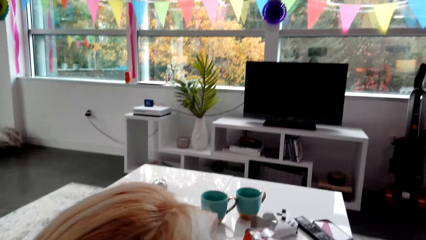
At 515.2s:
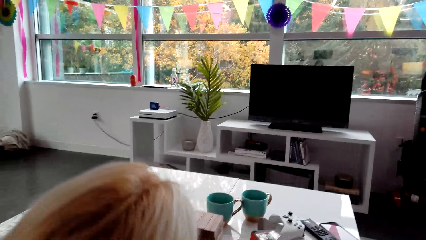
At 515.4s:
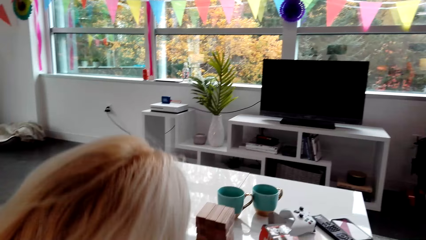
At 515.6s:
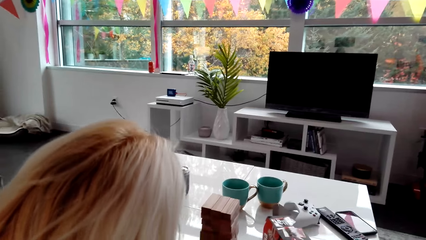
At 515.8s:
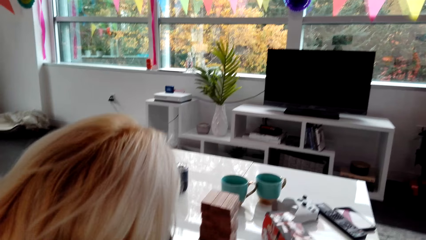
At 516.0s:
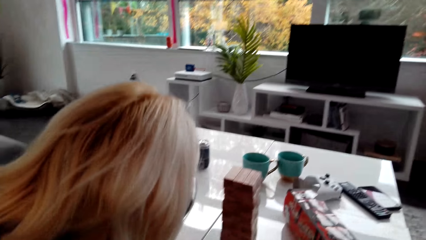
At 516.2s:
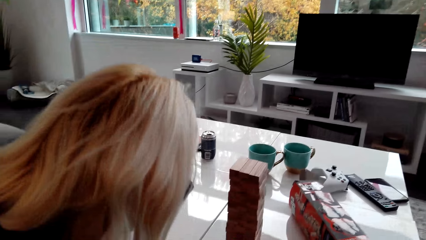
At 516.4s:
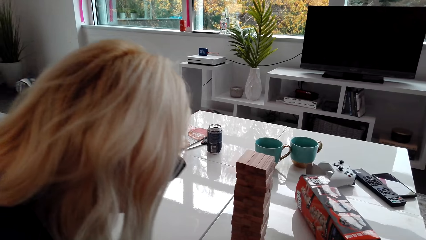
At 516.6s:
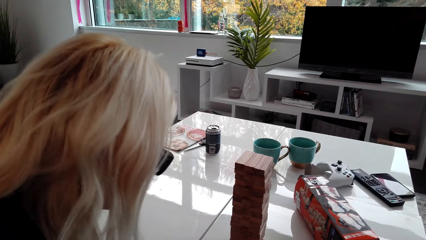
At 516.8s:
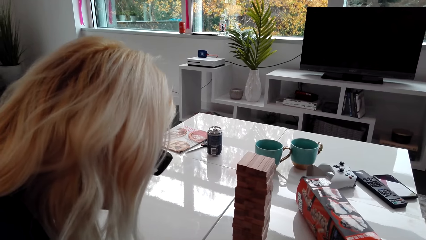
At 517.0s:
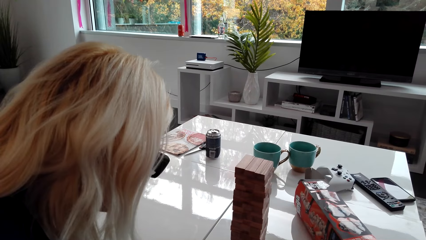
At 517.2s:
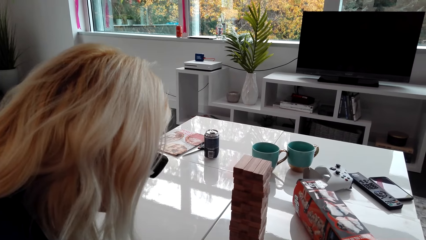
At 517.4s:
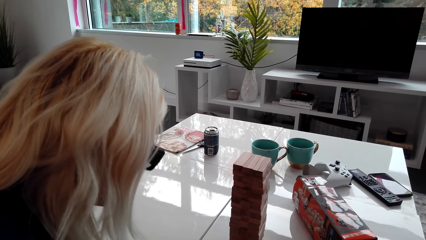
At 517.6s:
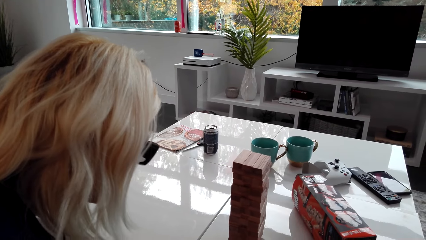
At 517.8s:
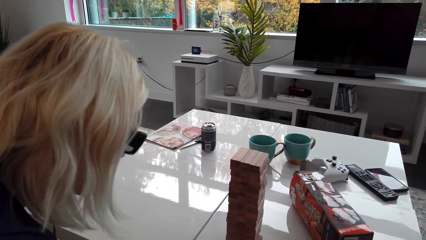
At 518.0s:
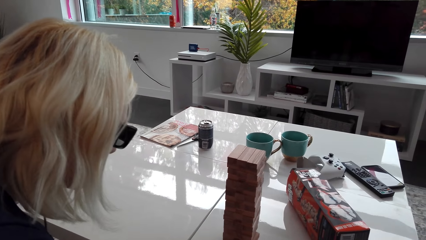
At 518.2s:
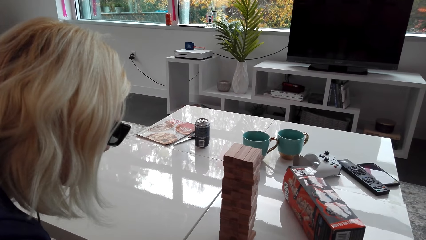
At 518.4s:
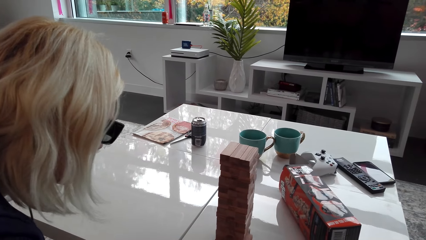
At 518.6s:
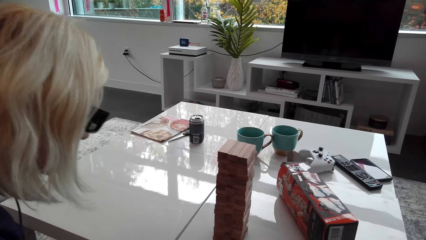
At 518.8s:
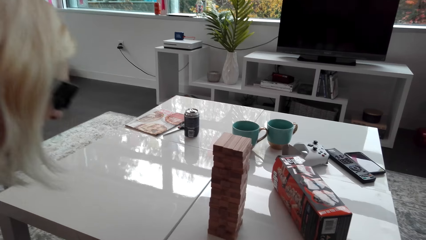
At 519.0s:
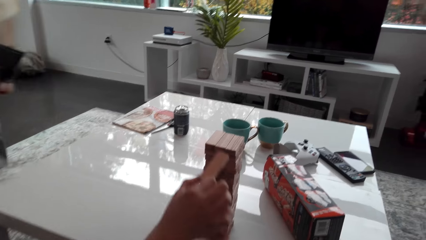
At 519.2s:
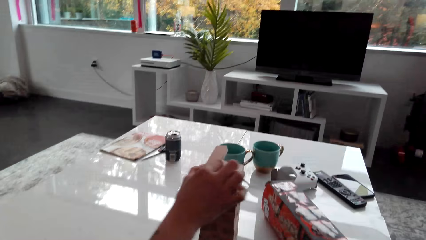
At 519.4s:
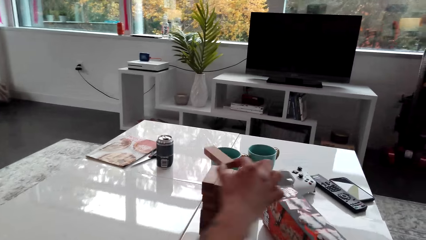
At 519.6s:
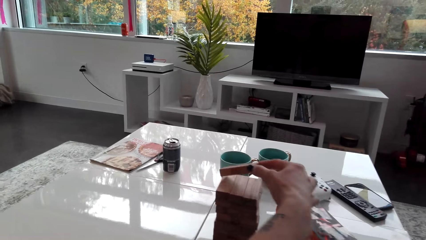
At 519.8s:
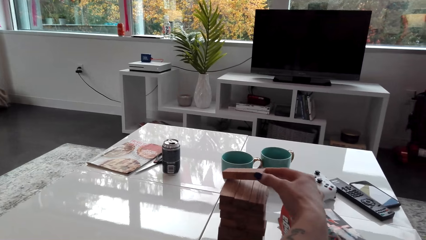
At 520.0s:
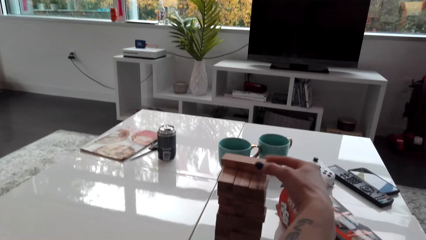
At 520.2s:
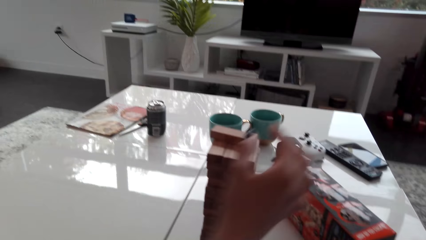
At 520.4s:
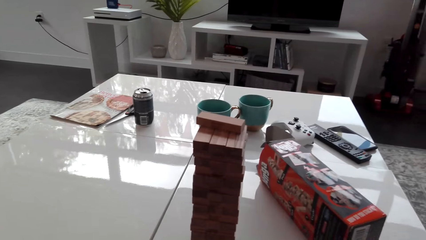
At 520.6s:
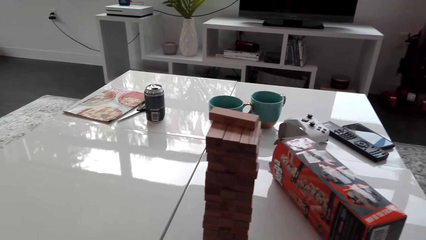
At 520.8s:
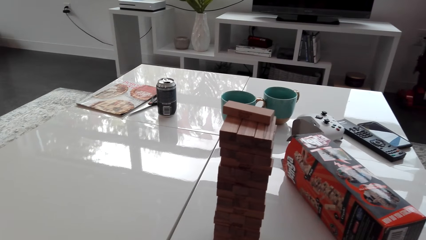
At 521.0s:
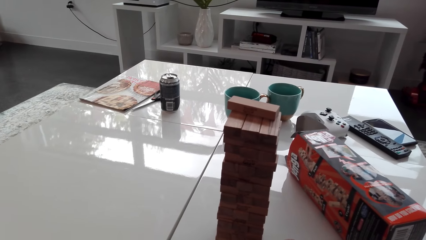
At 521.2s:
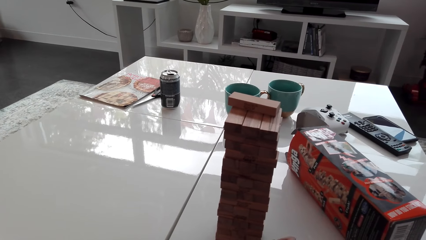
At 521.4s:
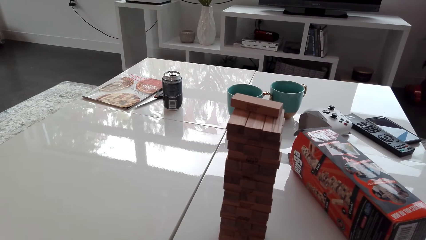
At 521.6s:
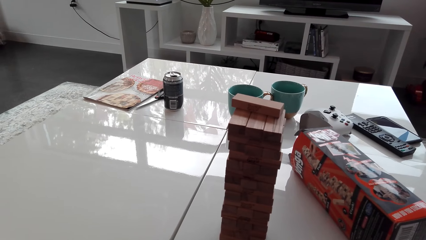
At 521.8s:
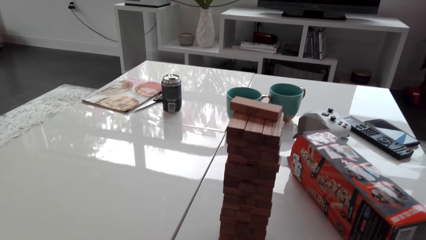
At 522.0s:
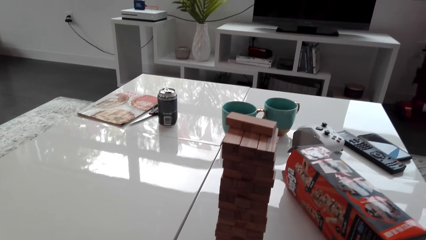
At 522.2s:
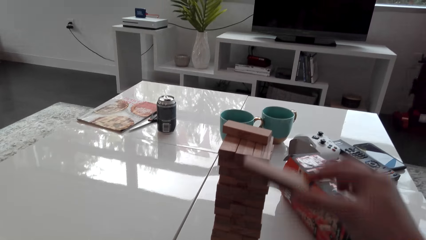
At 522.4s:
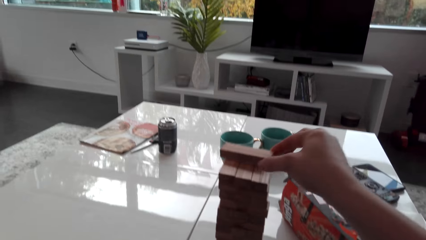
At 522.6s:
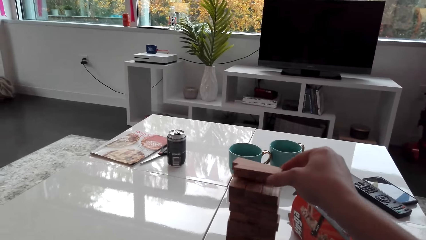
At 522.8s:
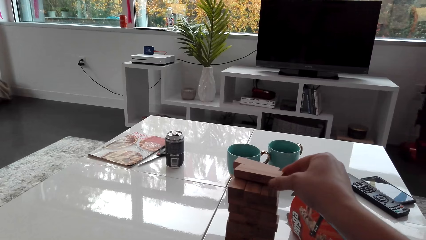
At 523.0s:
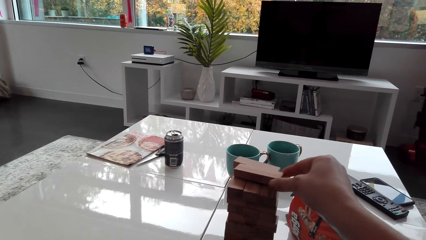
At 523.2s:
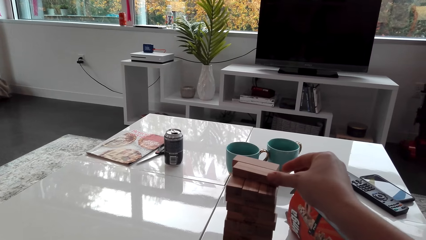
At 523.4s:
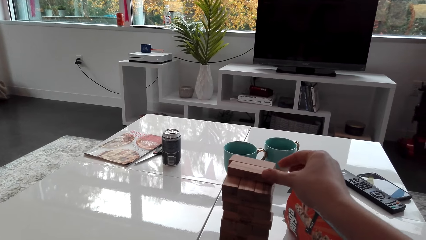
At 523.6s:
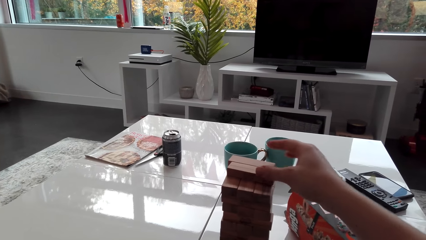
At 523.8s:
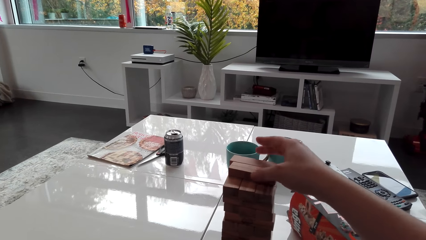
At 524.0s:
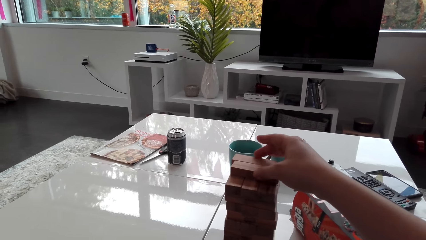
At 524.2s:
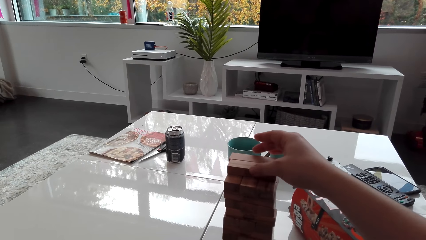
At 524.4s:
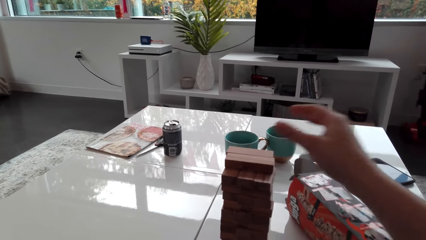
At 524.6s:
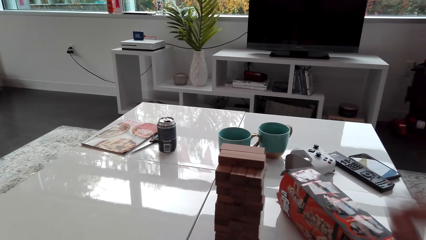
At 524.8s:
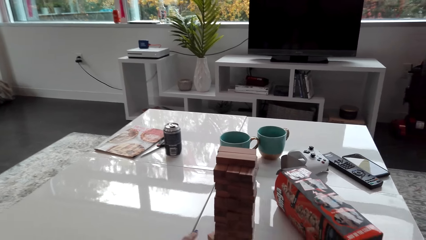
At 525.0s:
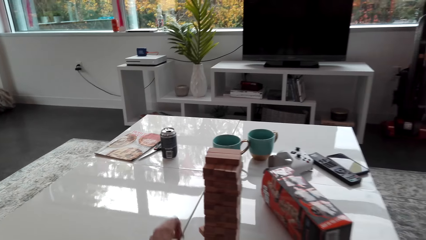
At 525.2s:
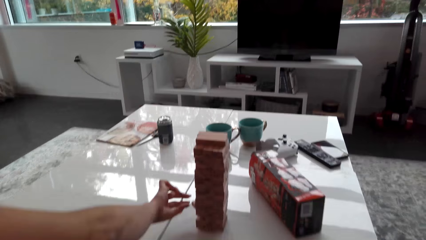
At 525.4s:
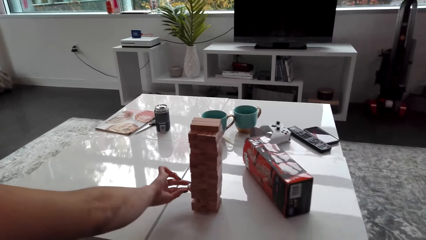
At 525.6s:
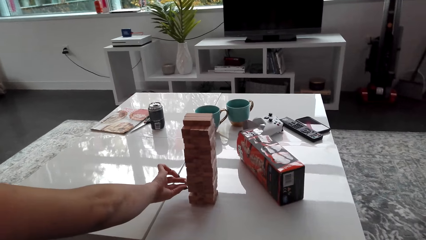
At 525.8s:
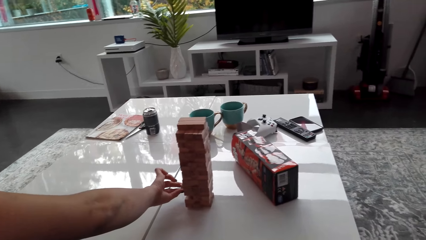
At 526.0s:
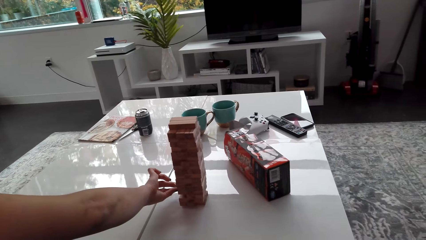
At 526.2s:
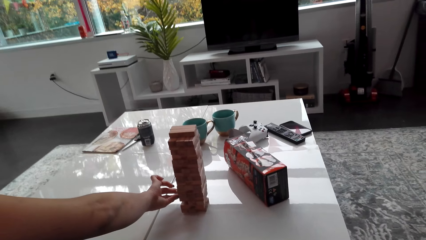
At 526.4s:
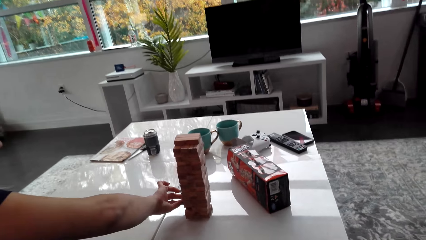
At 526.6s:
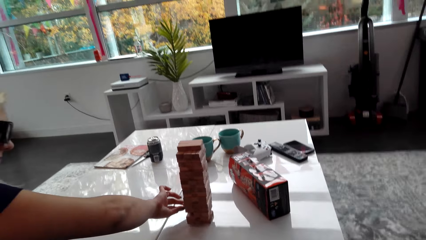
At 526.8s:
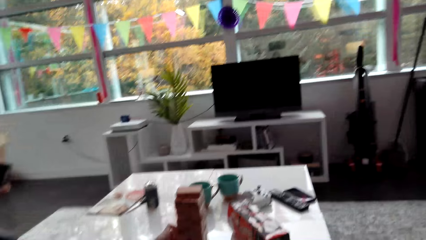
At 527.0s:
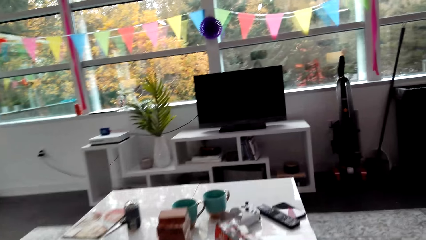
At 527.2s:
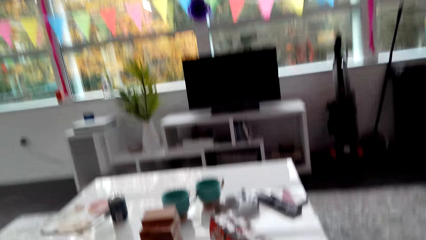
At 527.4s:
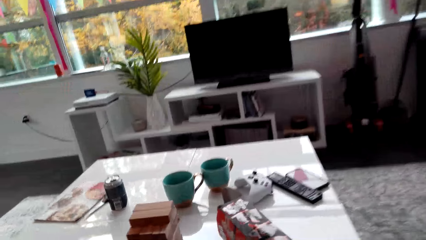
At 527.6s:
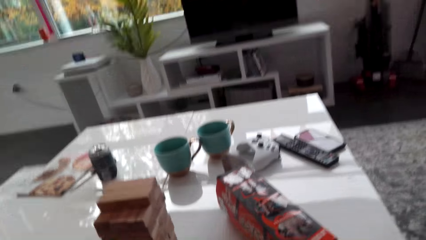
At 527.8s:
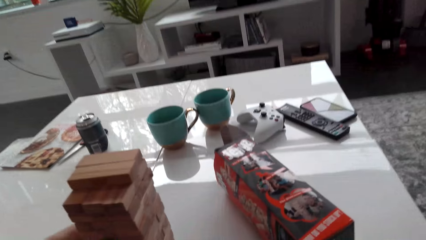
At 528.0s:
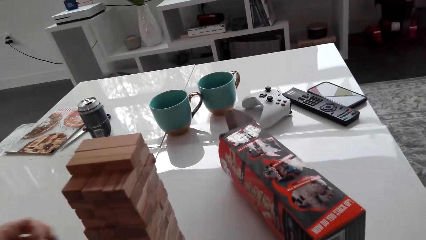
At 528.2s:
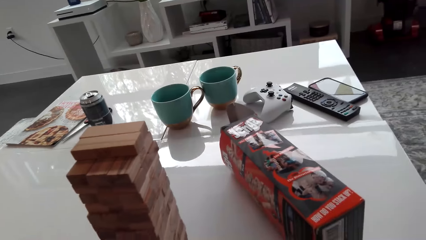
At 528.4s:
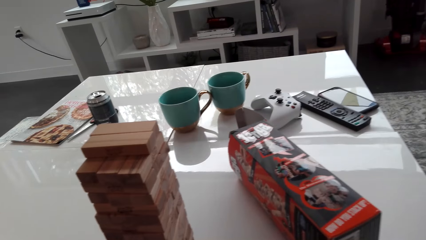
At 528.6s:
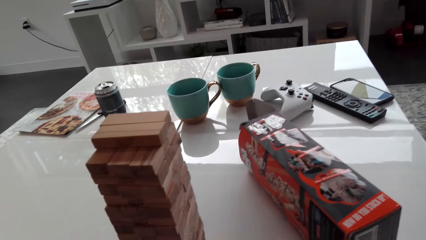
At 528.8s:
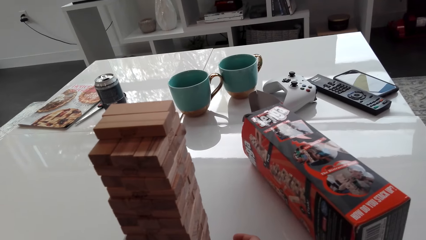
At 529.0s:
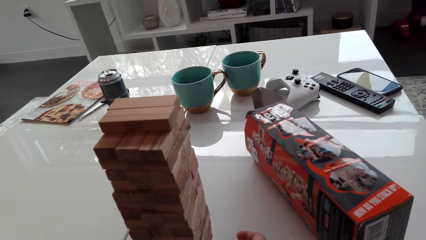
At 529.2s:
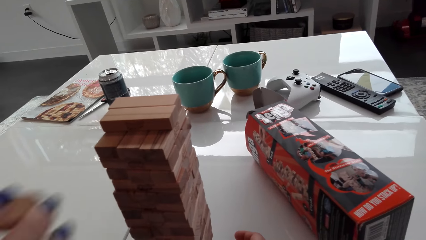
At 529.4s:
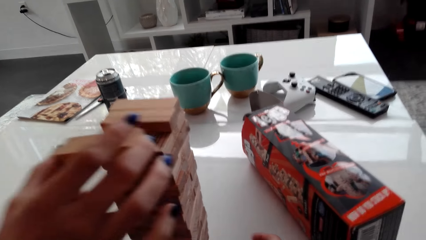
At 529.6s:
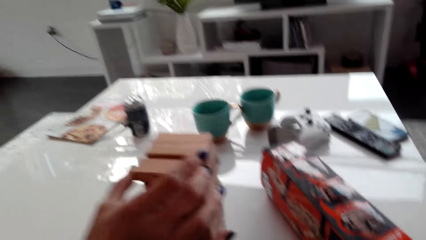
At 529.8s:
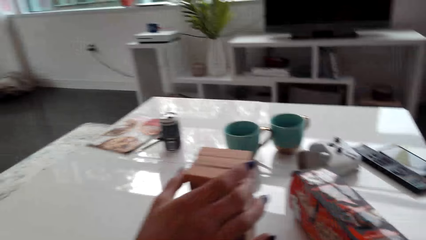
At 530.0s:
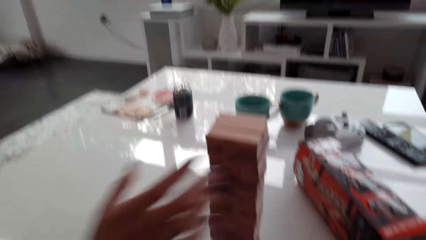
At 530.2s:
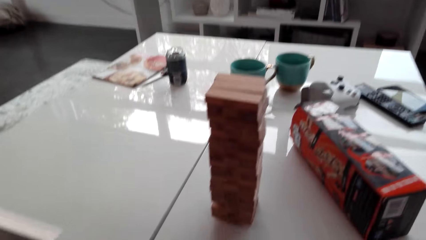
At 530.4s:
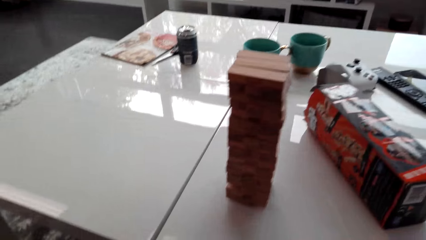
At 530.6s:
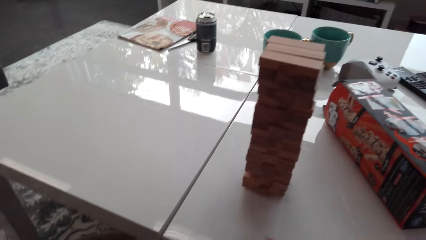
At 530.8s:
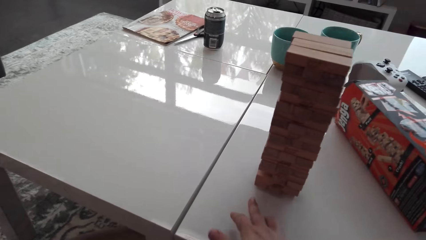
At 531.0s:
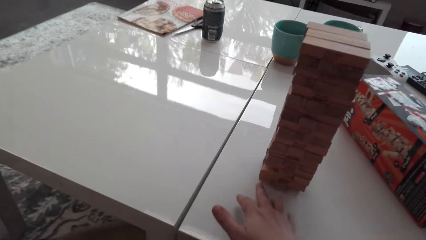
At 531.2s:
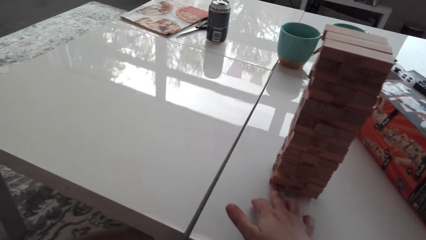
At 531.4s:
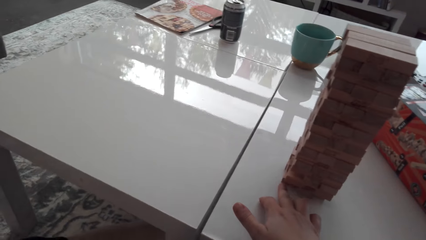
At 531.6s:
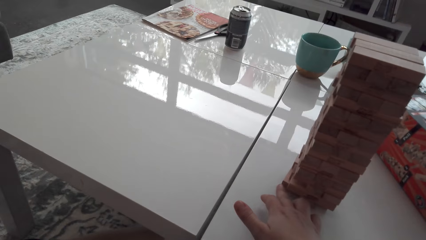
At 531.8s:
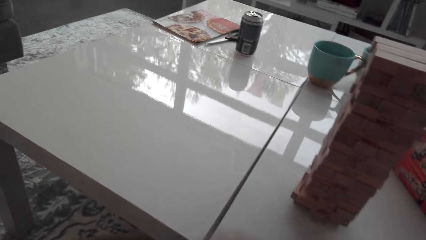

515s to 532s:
A lady takes a wood brick and places the wood brick on the topmost level of a tower. The camera wearer picks a block or wood brick from the tower and places the wood brick on the topmost level. The lady picks the block from the tower and places the wood brick on the topmost level.
